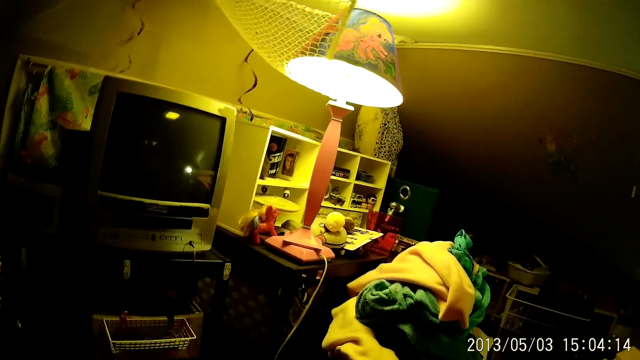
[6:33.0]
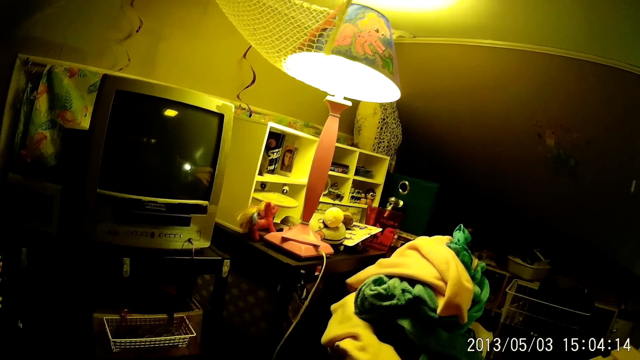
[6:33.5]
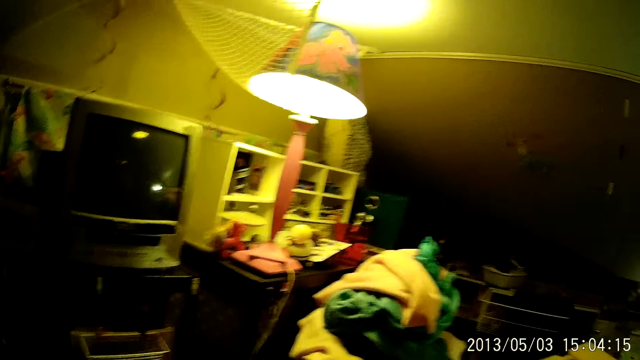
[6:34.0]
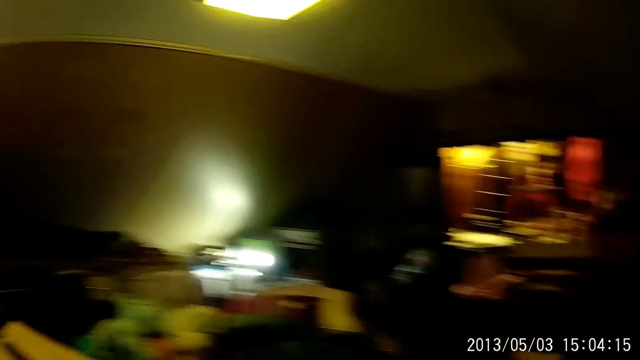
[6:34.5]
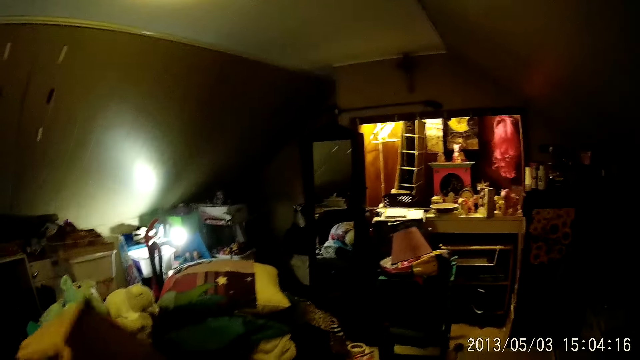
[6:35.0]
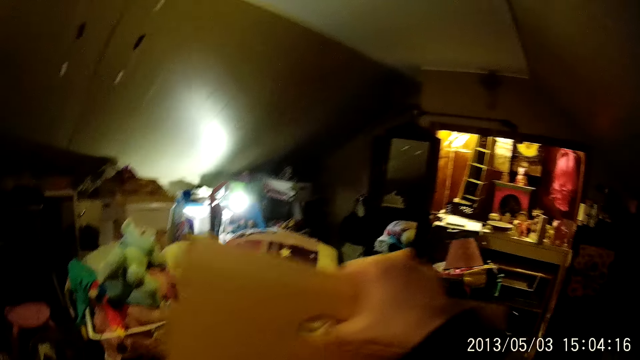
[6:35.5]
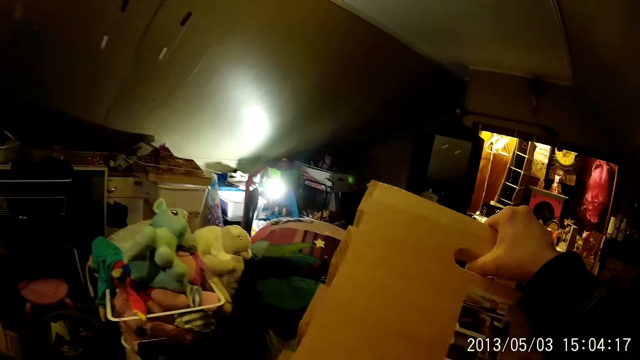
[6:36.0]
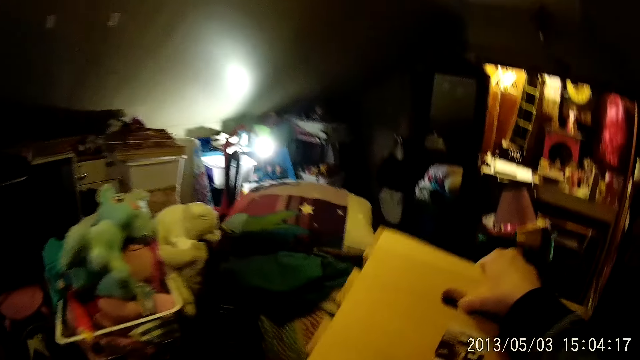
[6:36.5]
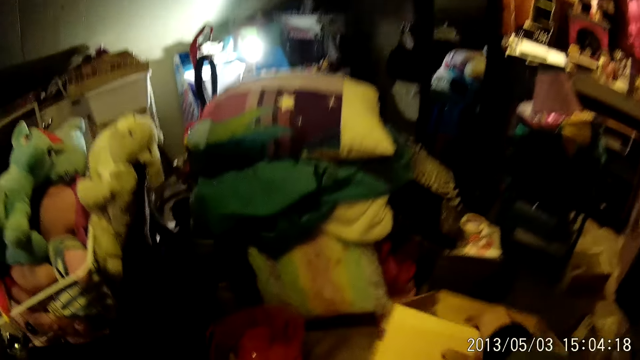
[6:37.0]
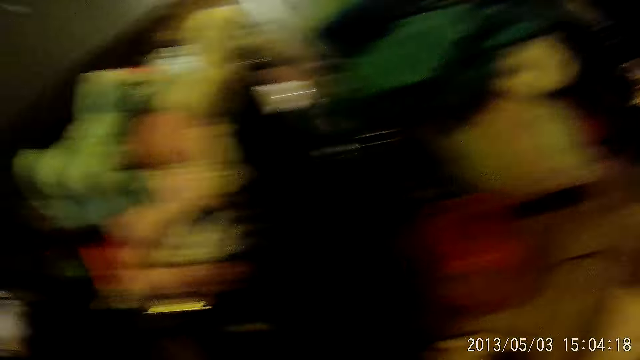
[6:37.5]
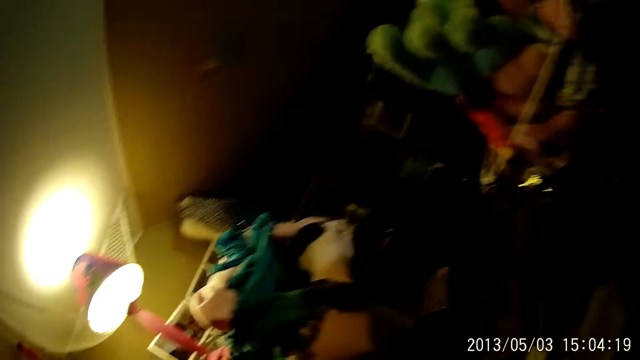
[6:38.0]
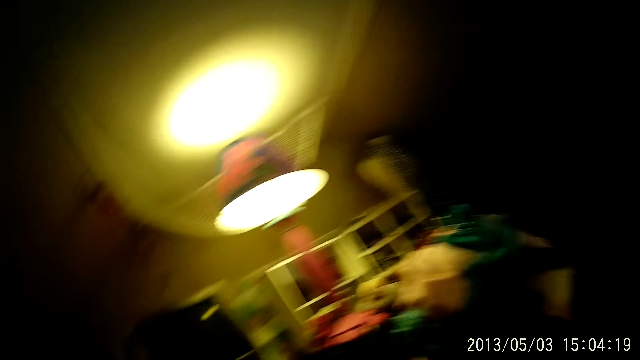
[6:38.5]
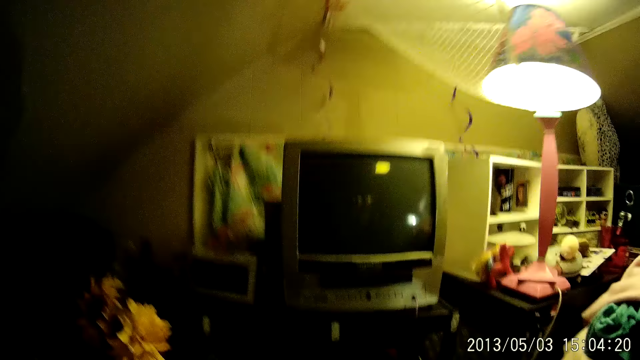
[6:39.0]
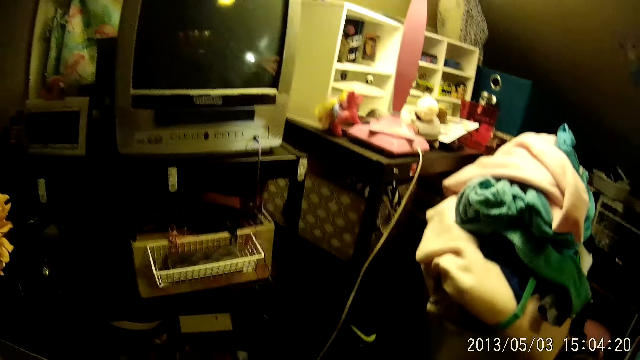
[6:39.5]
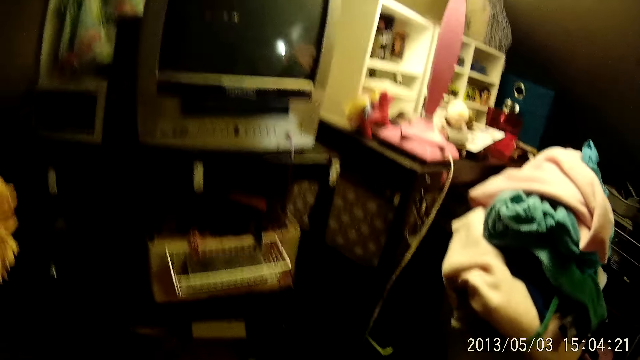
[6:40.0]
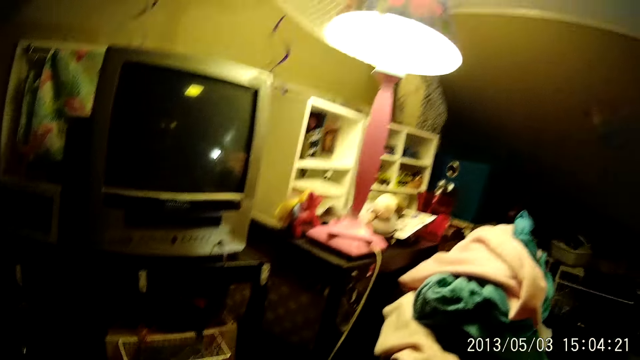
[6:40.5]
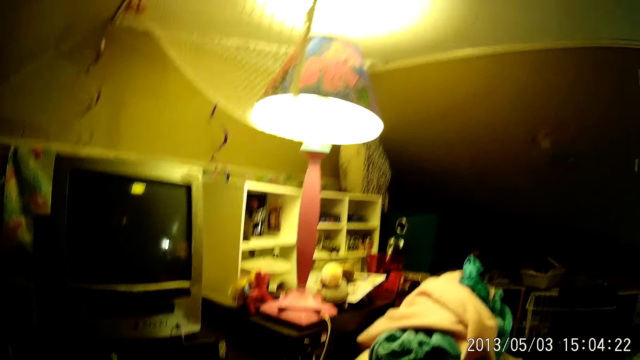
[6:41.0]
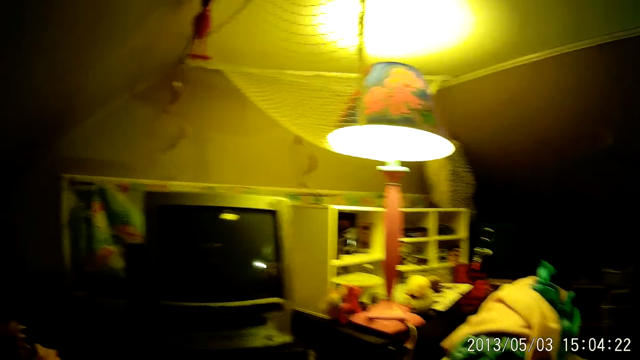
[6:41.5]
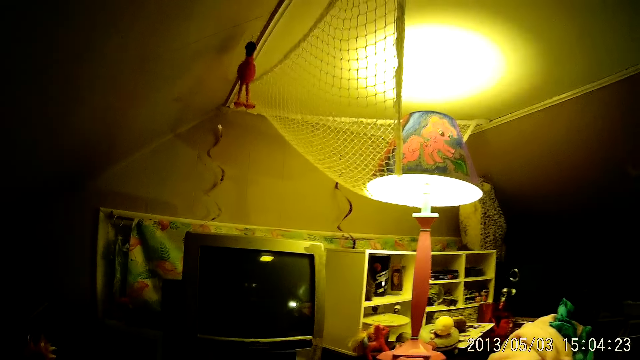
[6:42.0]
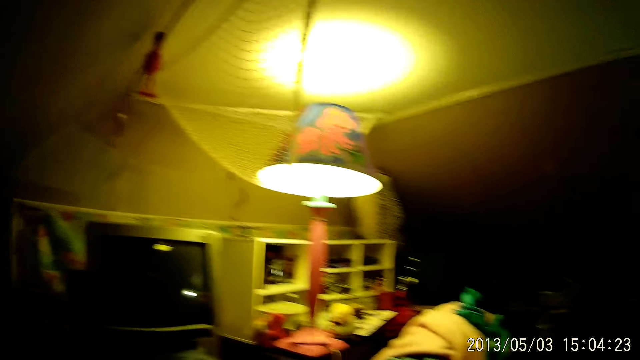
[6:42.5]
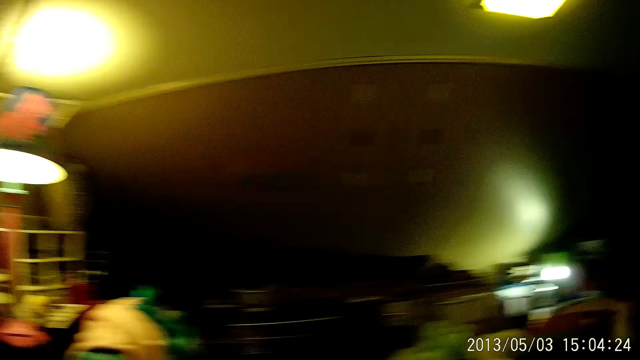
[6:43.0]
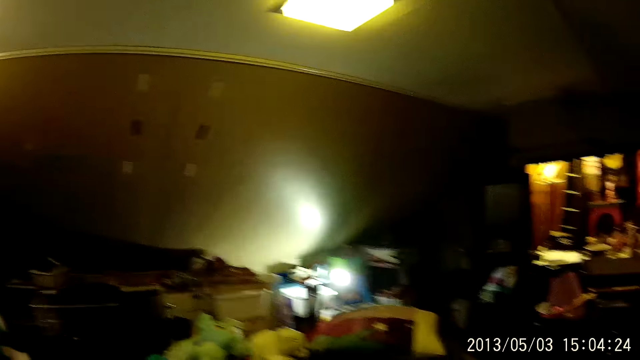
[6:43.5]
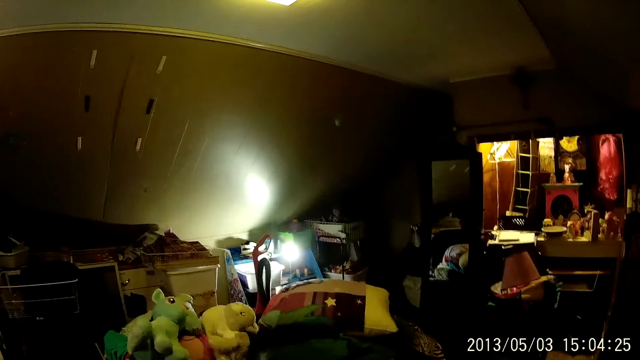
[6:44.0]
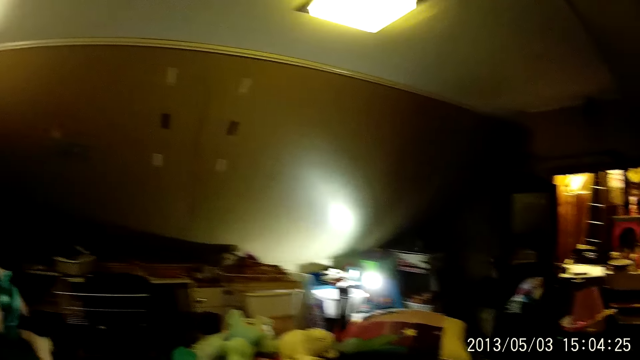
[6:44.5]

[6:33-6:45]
The camera wearer passes a carton from his left hand to his right hand. He drops the carton on the floor.

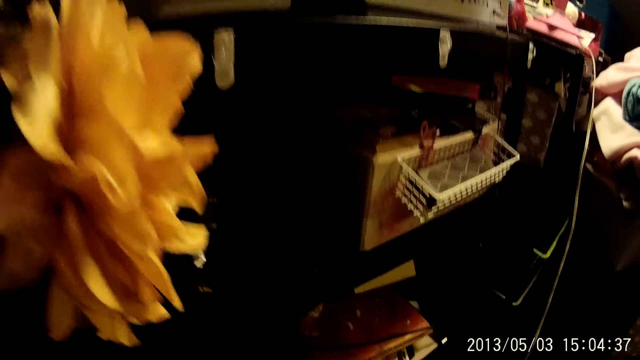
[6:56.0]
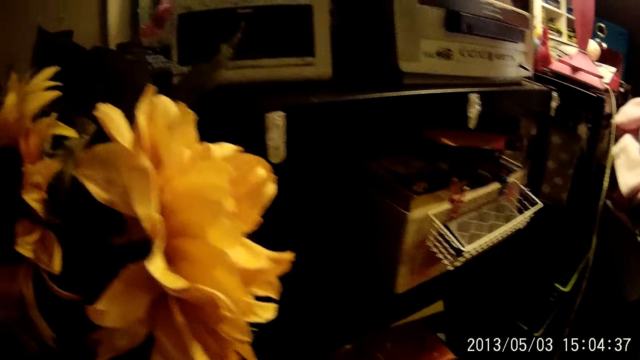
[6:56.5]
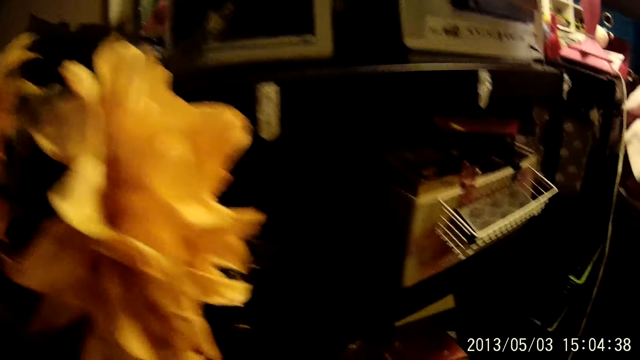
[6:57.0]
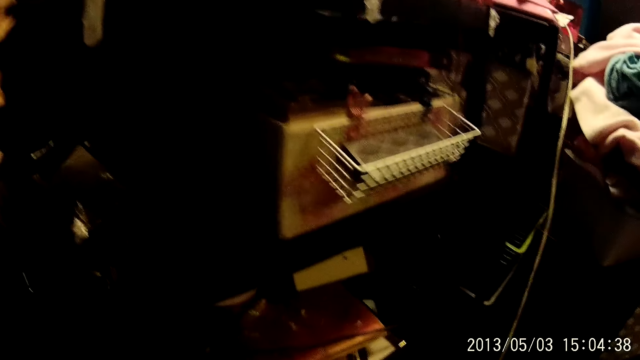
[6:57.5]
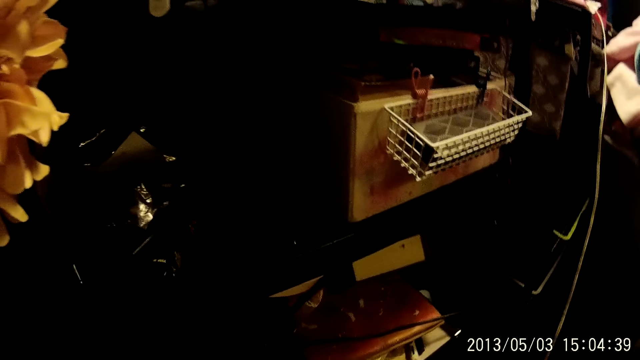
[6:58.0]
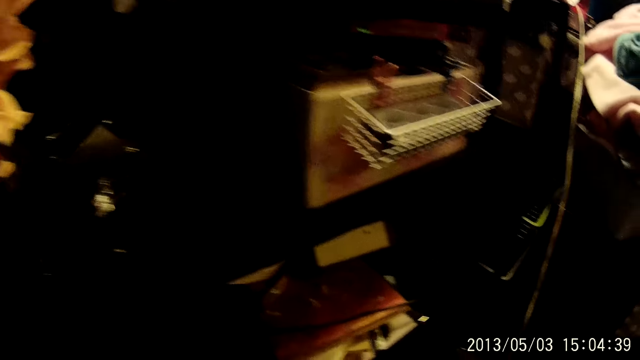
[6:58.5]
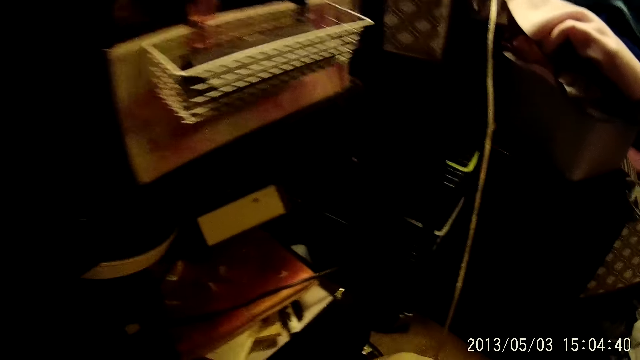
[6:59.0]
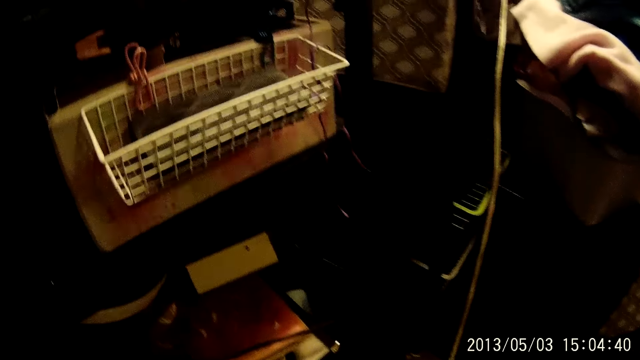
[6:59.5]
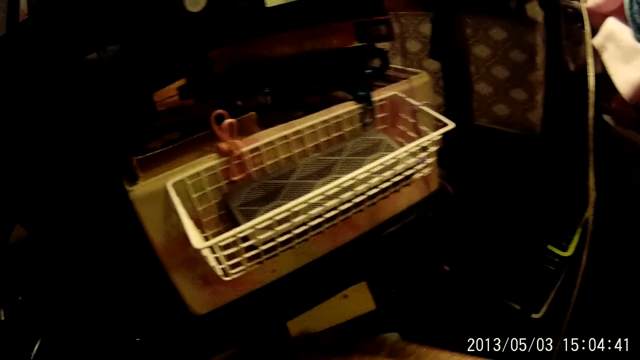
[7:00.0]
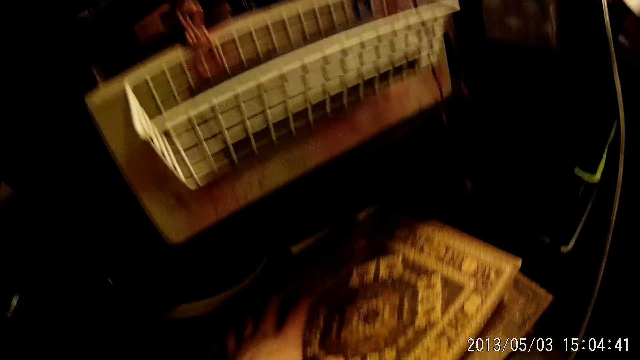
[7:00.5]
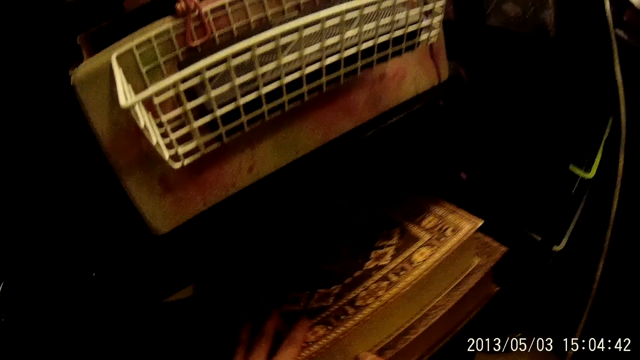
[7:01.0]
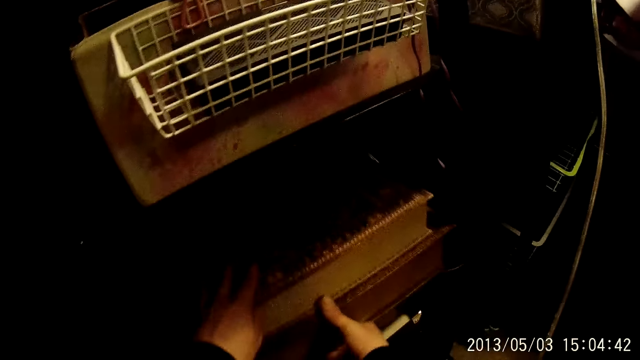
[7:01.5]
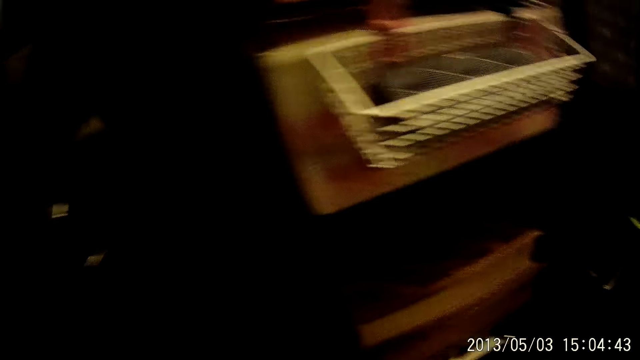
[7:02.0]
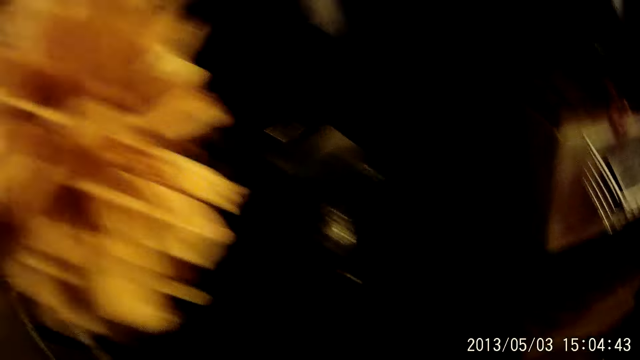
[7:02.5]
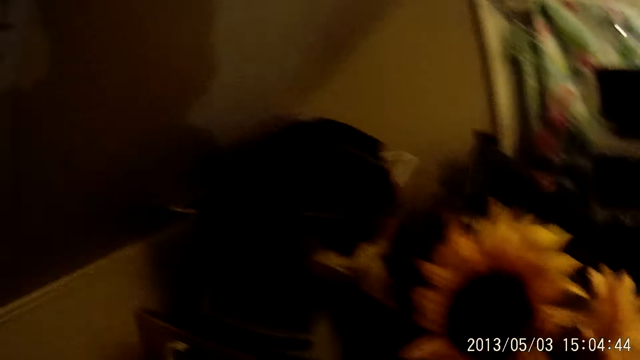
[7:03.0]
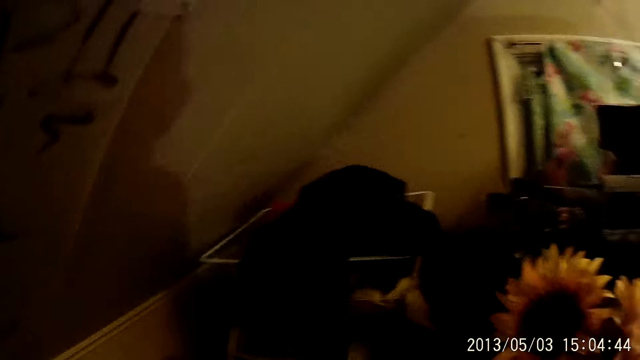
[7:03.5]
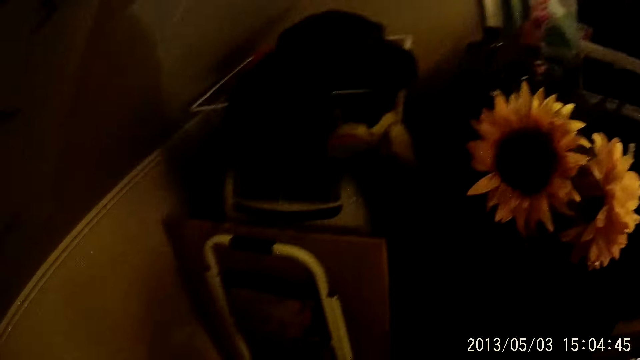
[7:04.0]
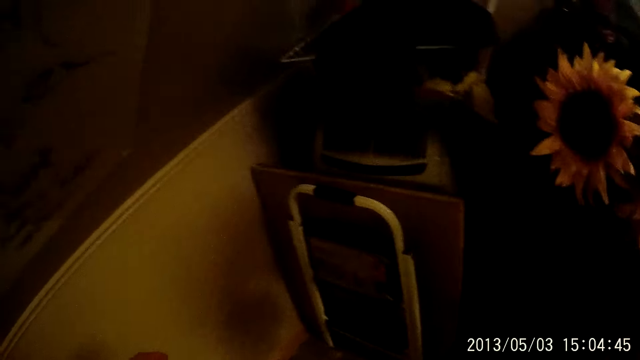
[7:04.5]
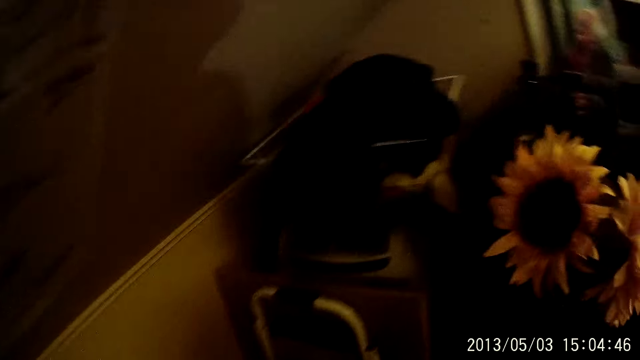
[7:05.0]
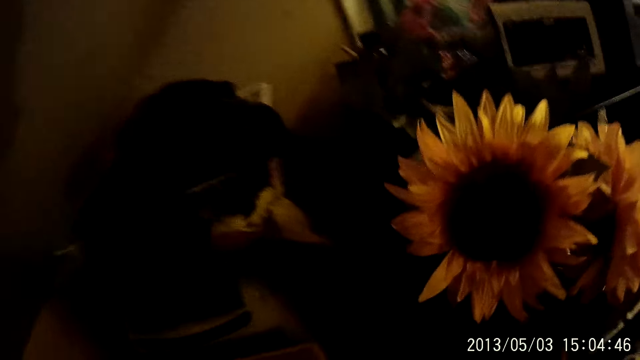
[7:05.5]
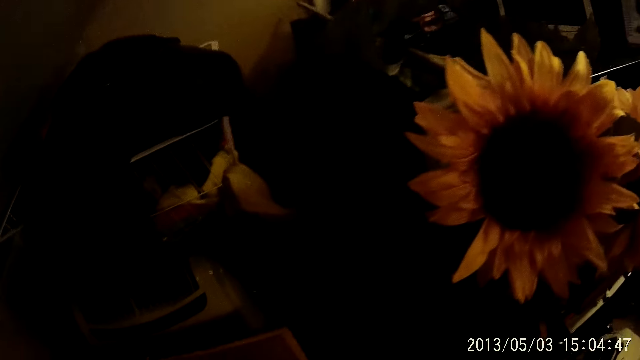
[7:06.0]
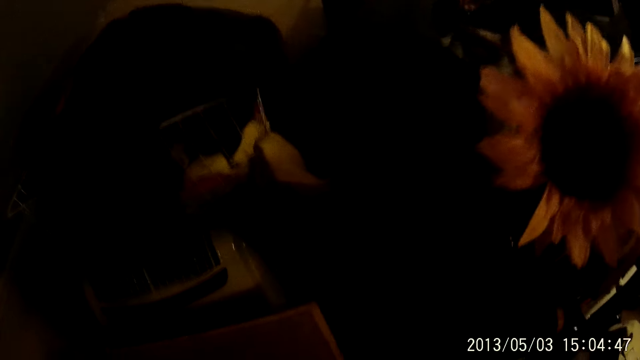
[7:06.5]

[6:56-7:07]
The camera wearer puts a book into a cabinet with both hands.
